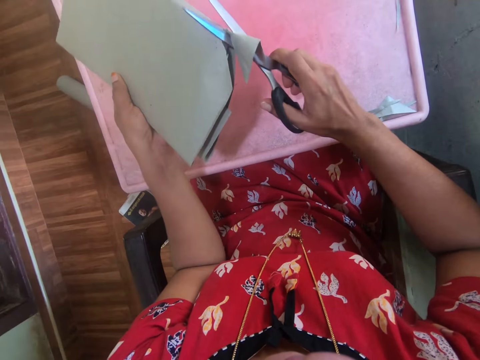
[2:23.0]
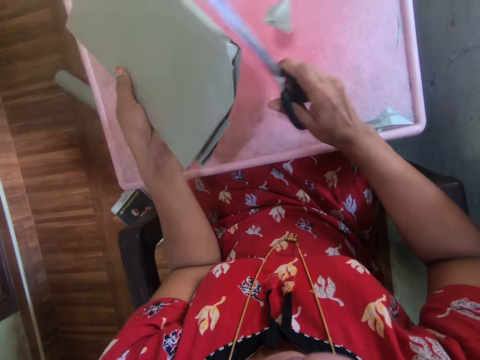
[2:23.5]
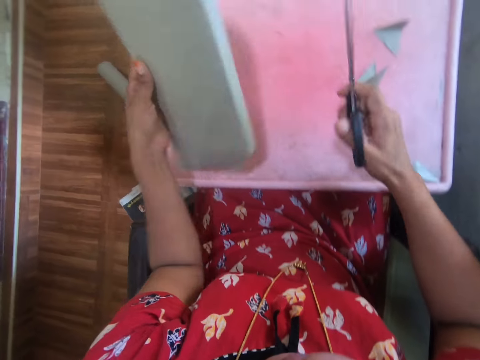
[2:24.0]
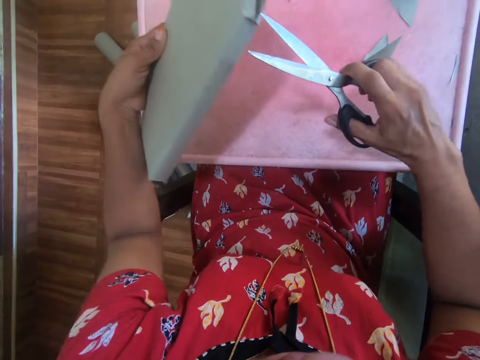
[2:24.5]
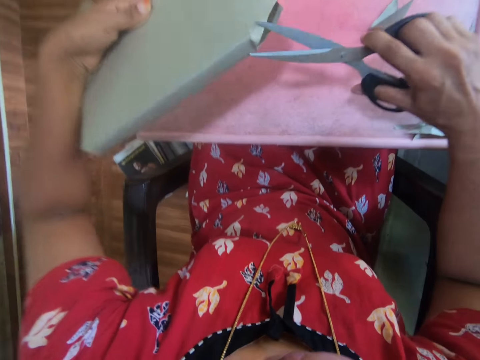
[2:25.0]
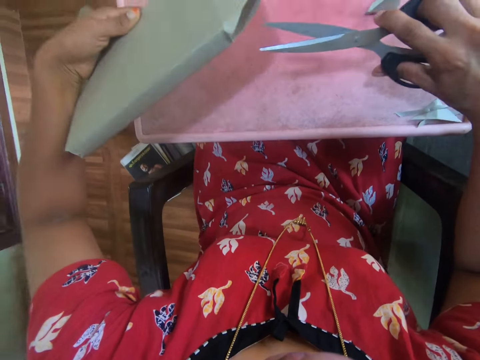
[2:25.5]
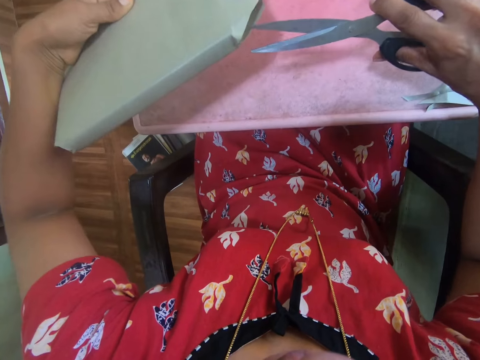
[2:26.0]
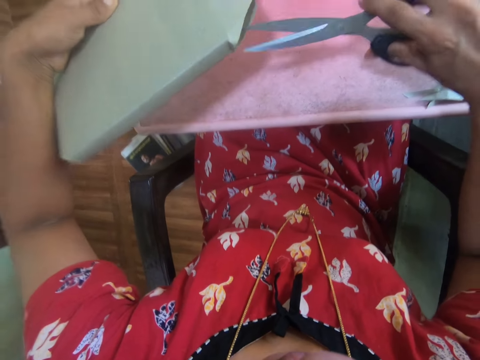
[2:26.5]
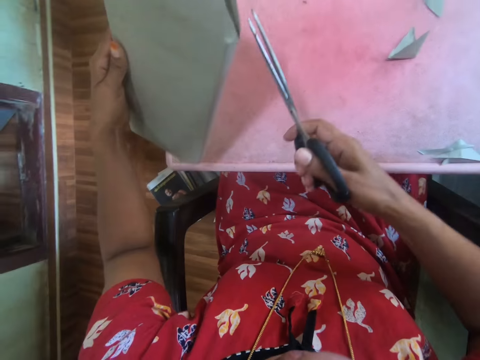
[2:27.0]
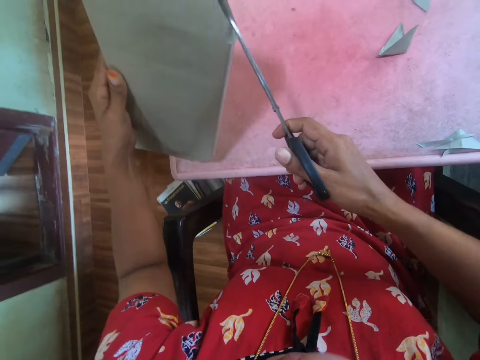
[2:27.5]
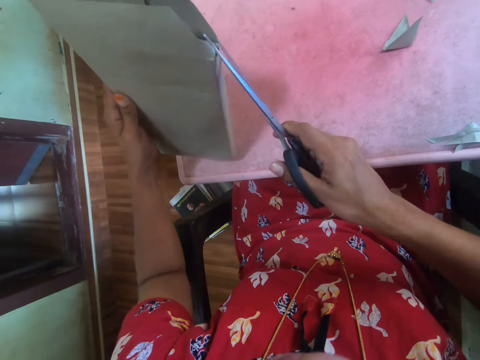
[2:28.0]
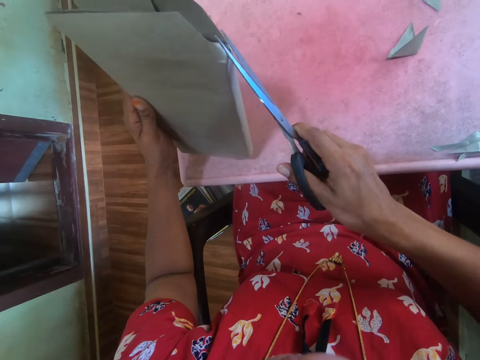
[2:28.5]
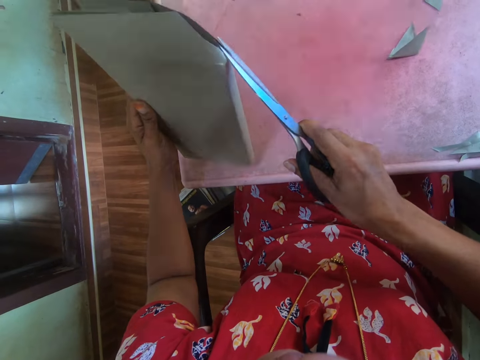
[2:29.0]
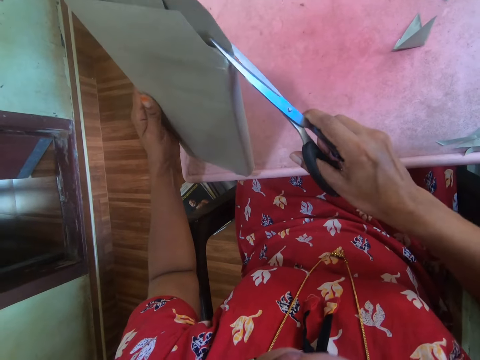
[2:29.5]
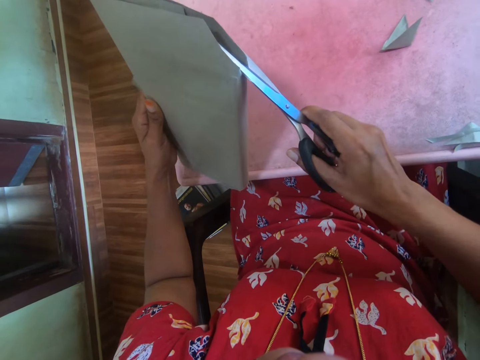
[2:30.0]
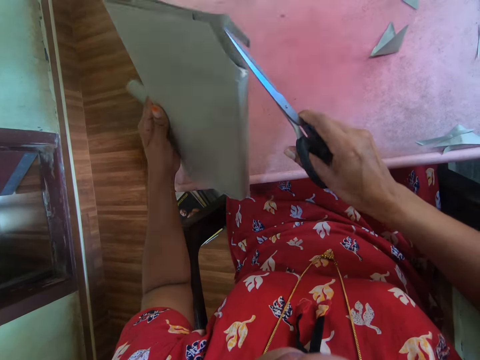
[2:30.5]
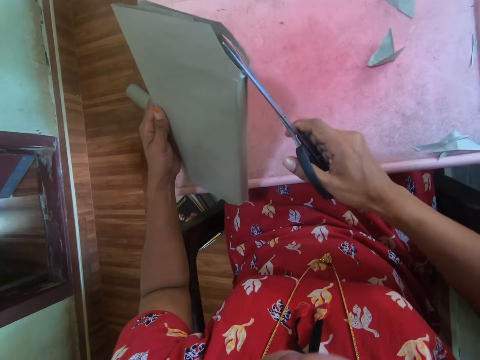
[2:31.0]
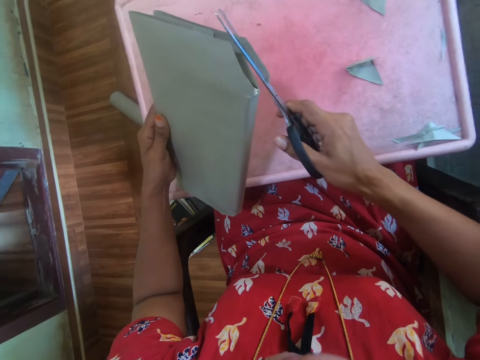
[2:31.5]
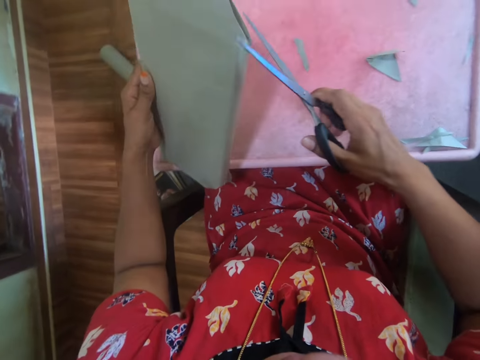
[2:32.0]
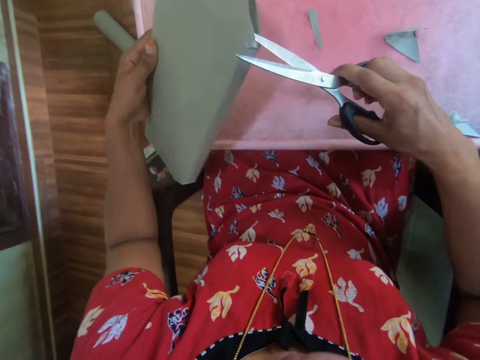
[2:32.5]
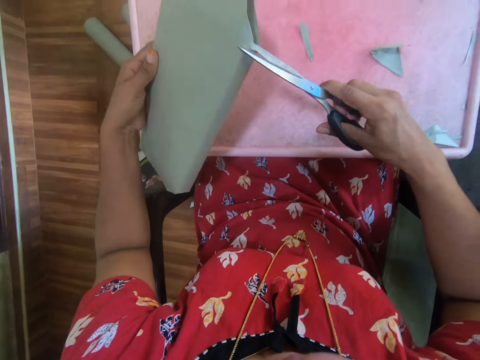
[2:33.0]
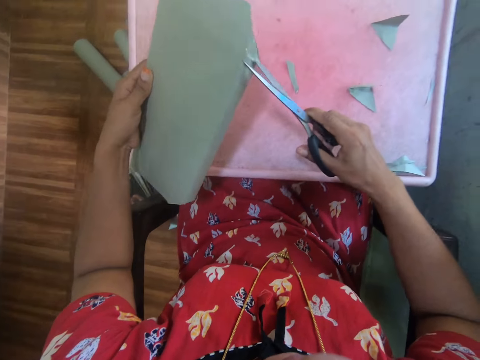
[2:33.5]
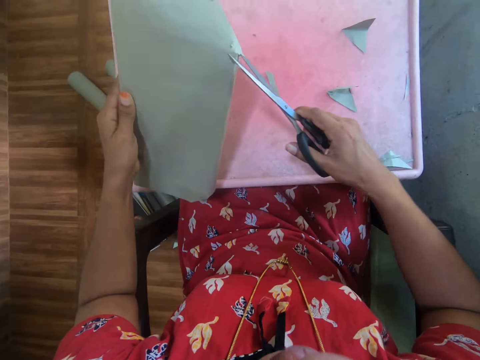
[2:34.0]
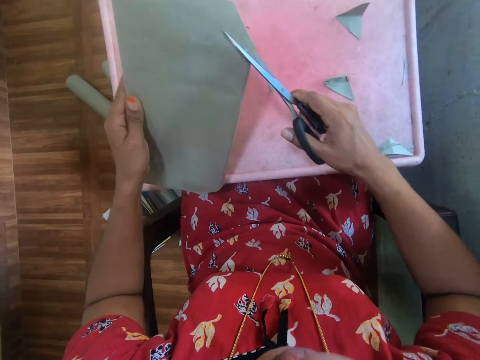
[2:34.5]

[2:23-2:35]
The camera wearer moves a book. They cut a Manilla paper with scissors.

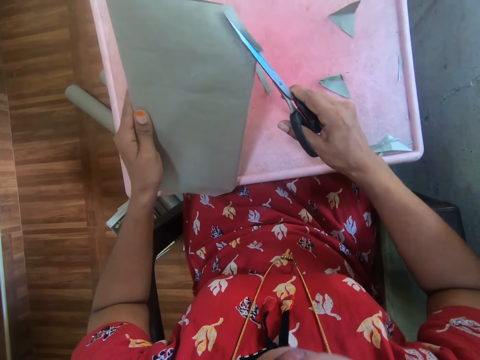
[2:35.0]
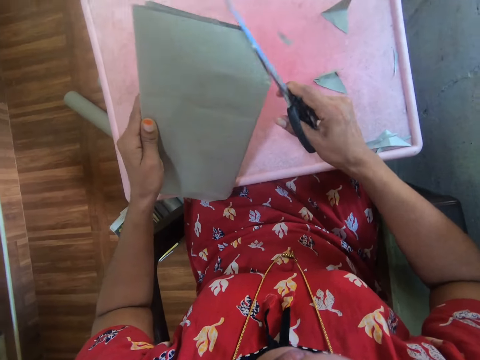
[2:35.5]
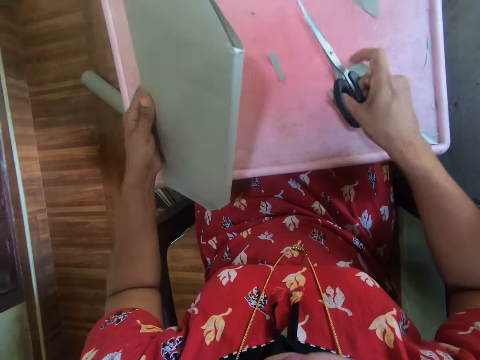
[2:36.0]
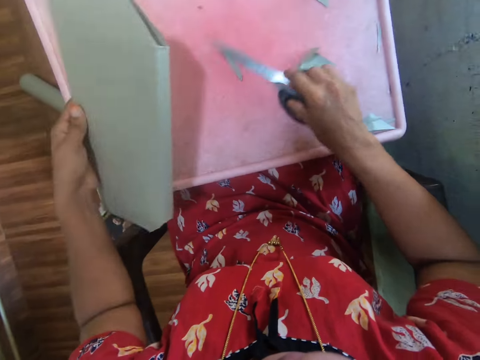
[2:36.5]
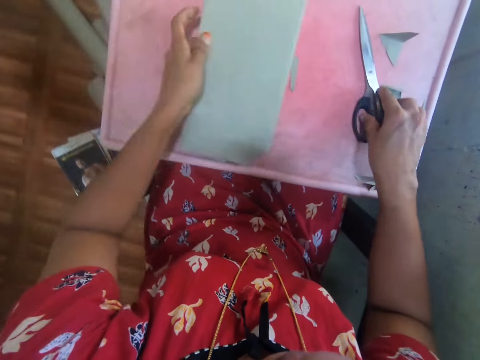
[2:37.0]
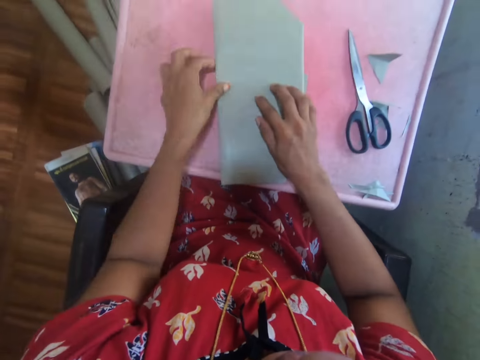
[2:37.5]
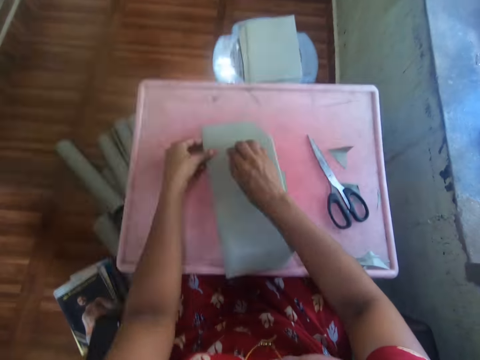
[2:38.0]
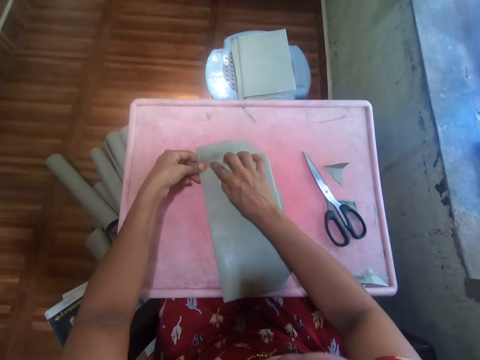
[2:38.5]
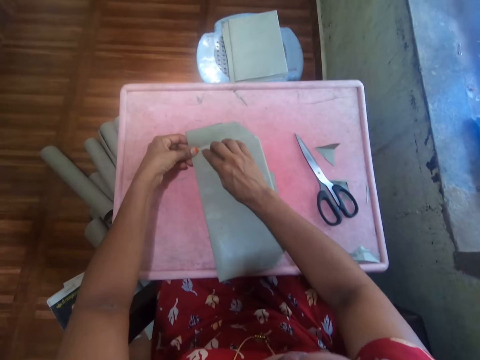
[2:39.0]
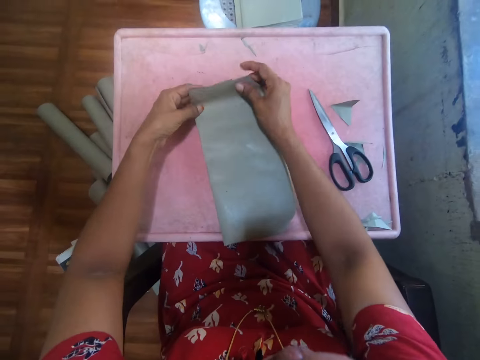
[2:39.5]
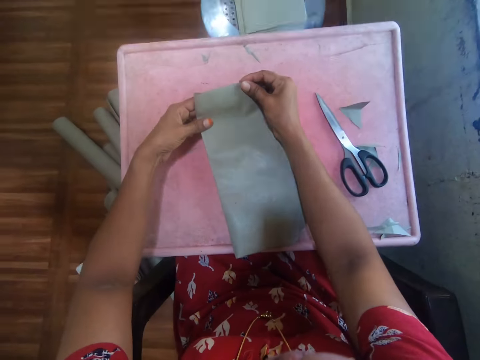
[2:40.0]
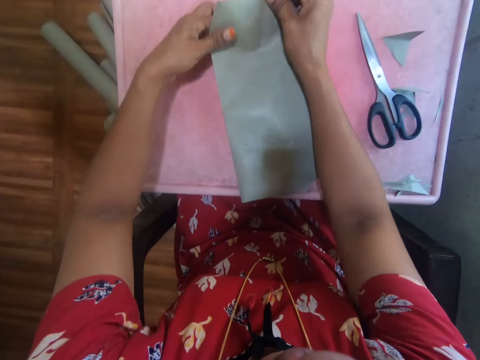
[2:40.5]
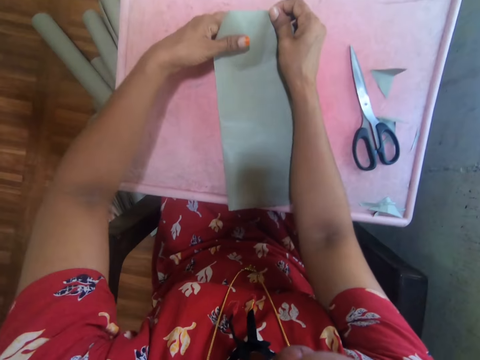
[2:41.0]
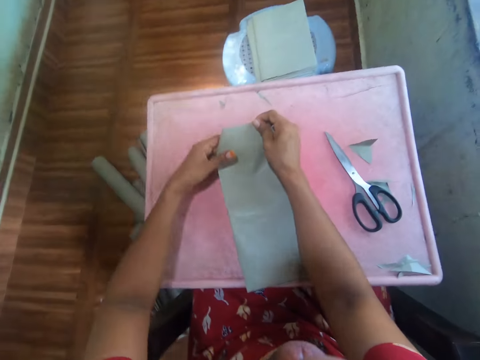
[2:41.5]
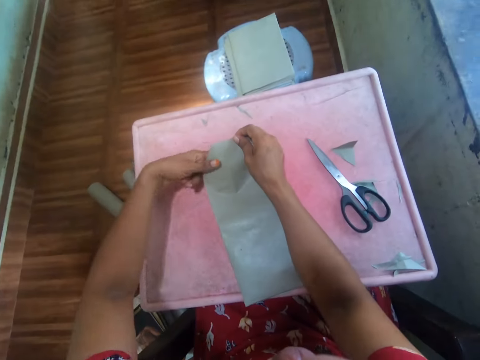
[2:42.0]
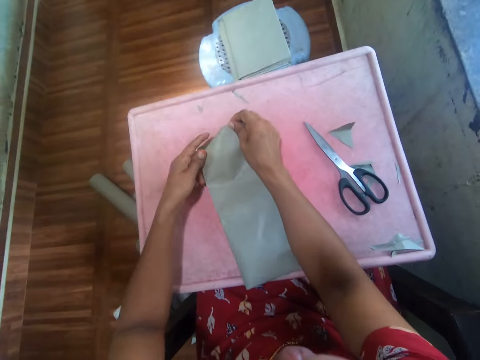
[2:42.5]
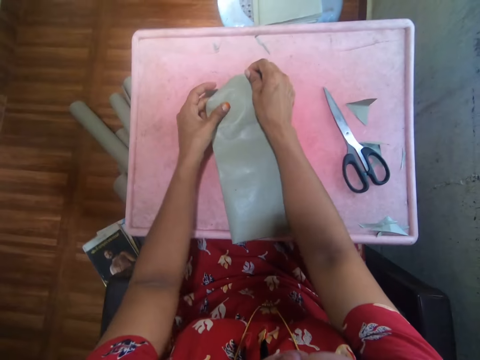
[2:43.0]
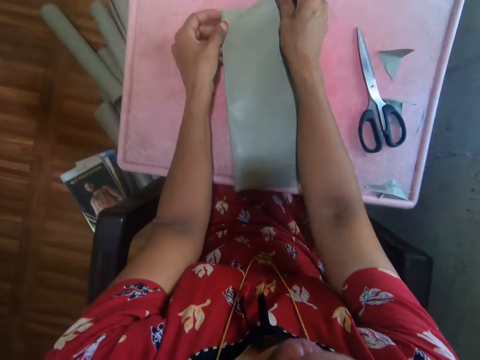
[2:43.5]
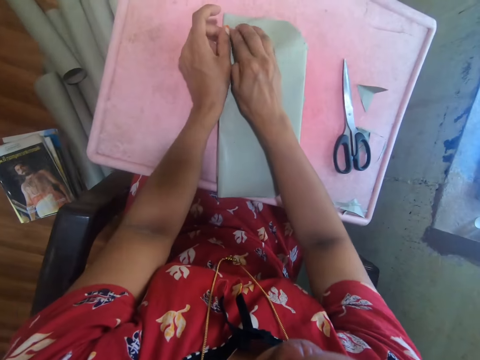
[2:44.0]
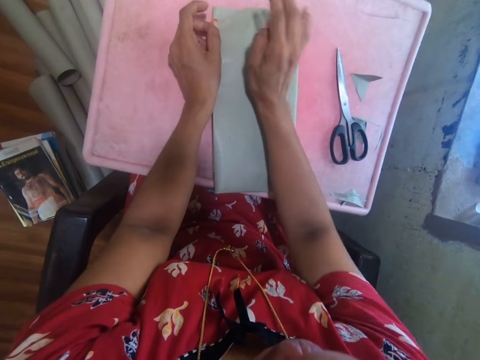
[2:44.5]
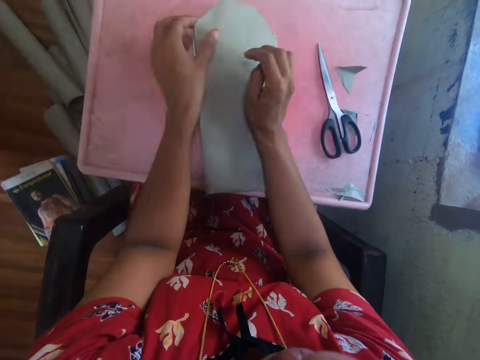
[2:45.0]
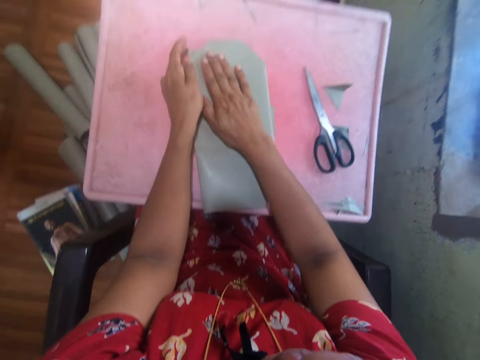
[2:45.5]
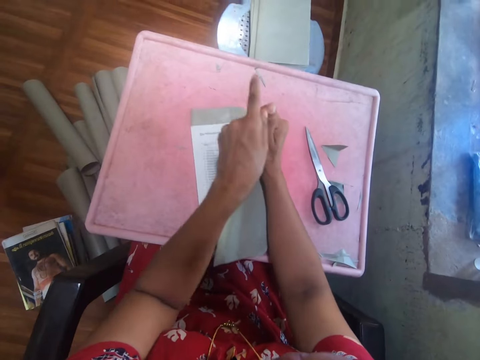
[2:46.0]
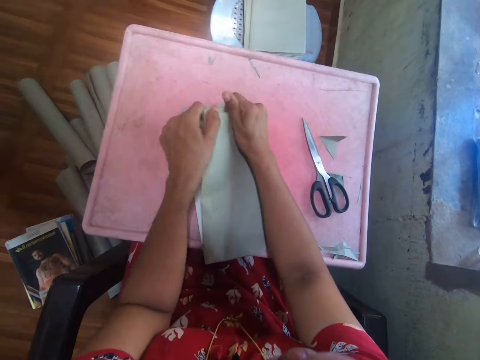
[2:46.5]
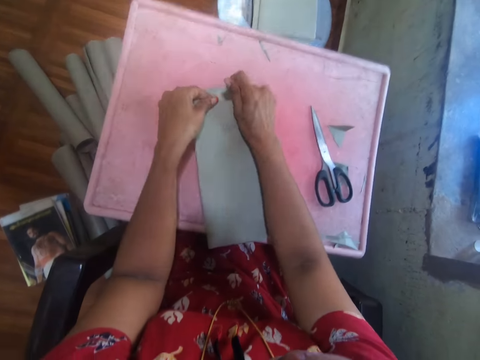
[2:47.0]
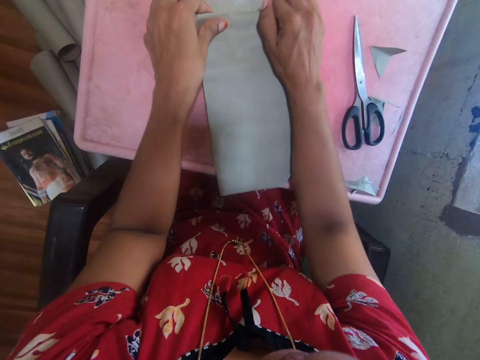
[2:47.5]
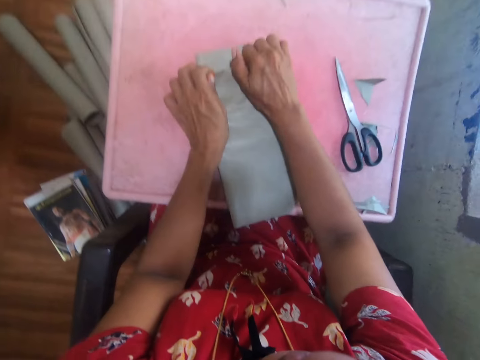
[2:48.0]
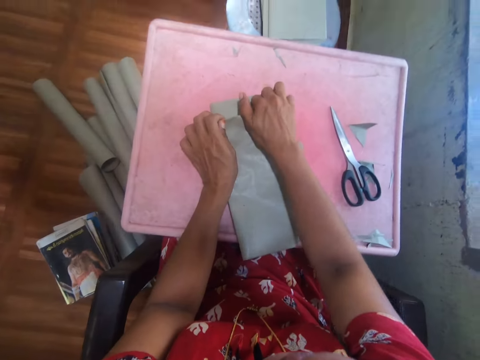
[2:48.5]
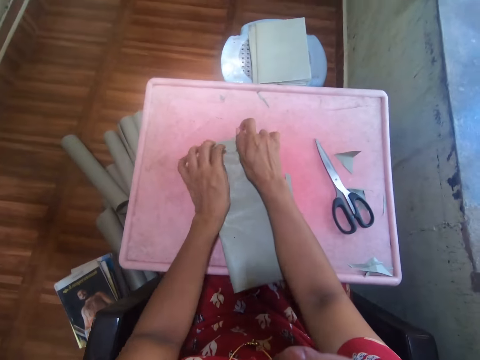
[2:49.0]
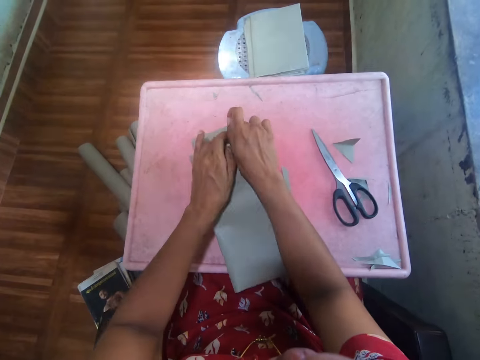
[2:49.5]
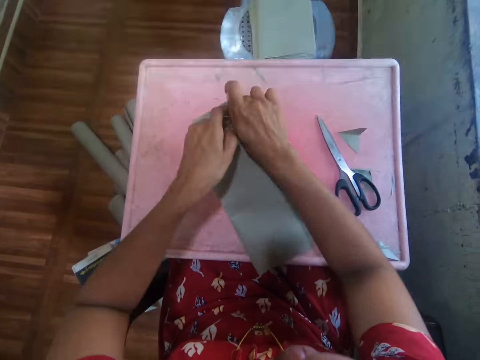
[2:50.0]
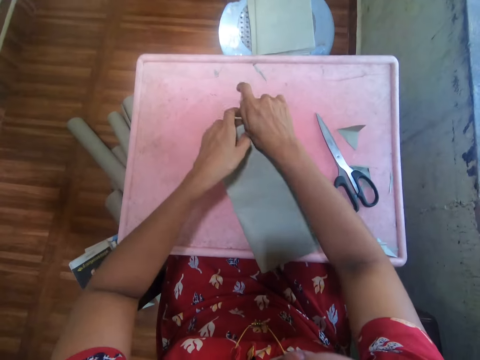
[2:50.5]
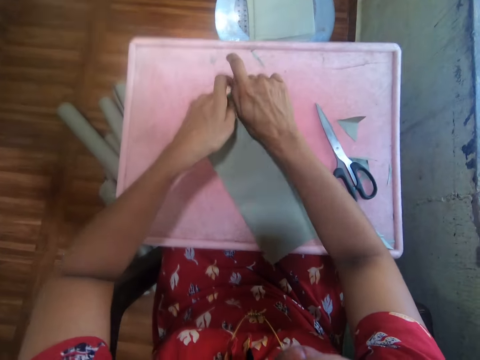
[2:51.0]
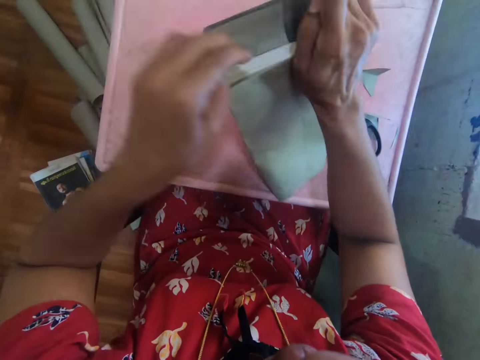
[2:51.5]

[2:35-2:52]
The camera wearer puts the scissors on the table. They put the book on the table. They cover the book with a Manilla paper. They smoothen the Manilla with the right hand. They fold the Manilla with both hands.
